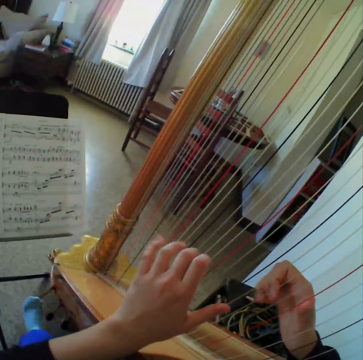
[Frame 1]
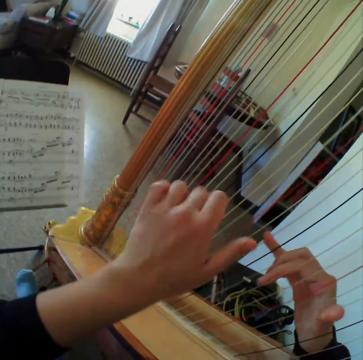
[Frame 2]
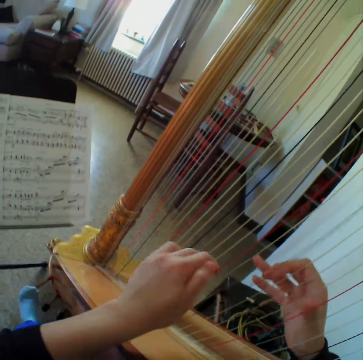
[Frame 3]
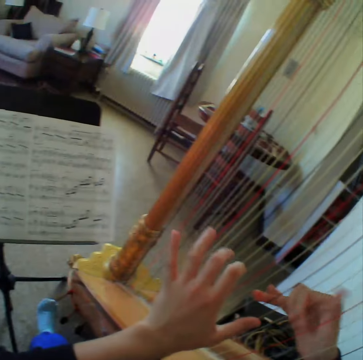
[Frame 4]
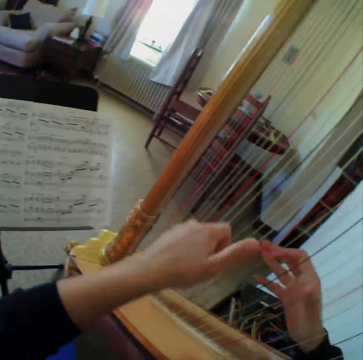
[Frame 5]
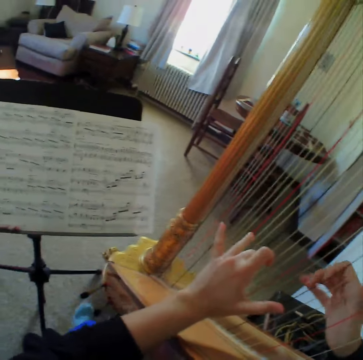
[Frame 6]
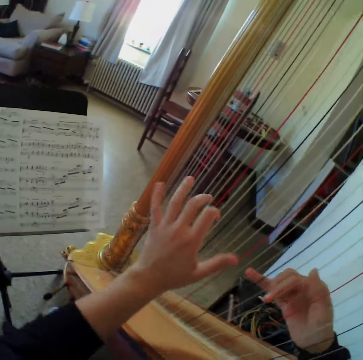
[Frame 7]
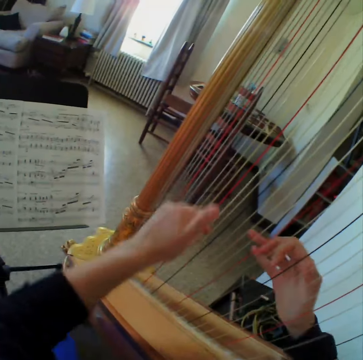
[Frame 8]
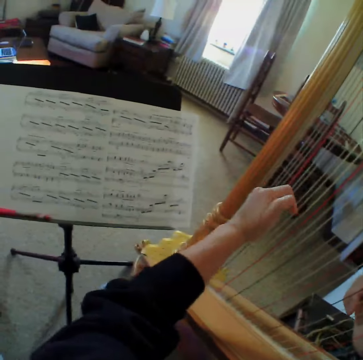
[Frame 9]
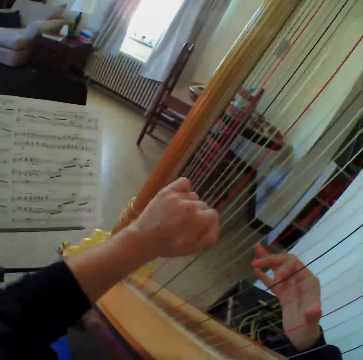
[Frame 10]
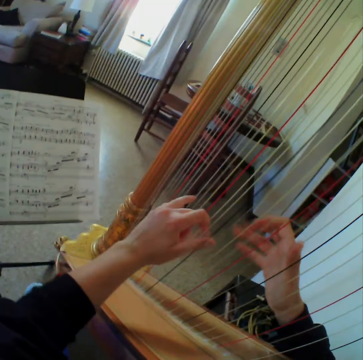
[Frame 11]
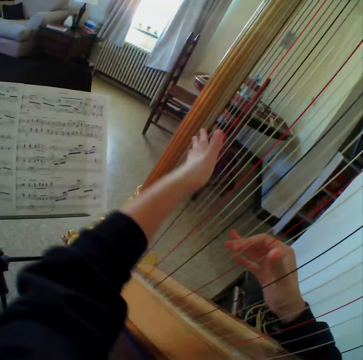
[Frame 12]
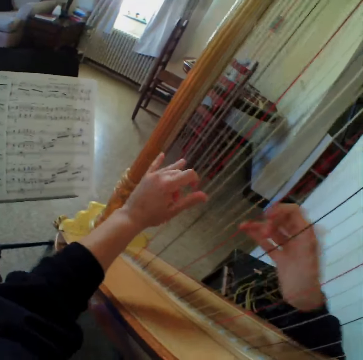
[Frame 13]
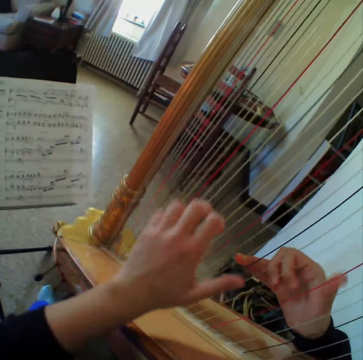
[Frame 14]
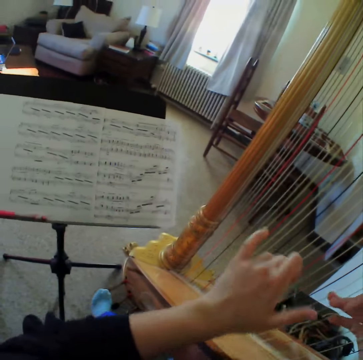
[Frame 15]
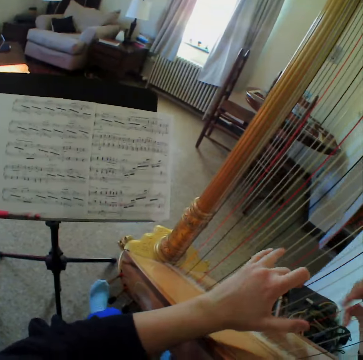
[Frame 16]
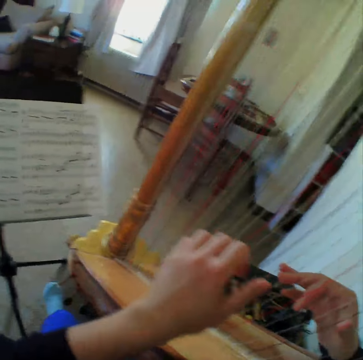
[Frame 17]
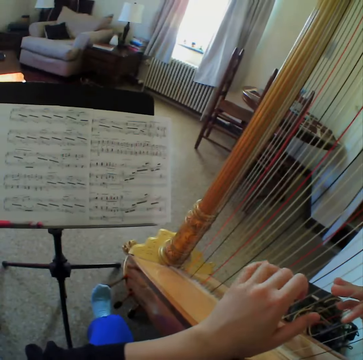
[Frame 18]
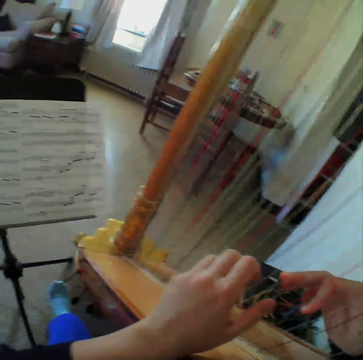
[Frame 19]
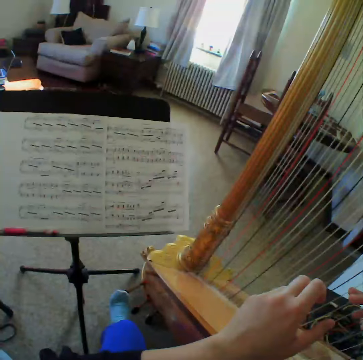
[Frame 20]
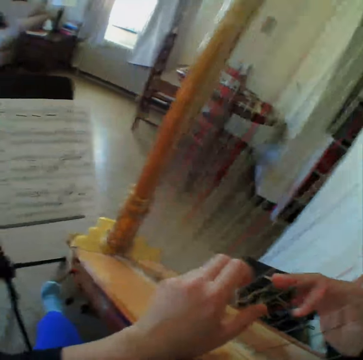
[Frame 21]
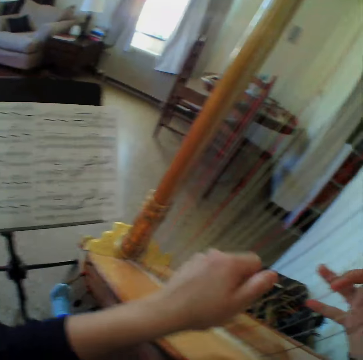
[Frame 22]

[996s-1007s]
The camera wearer reads the music paper.

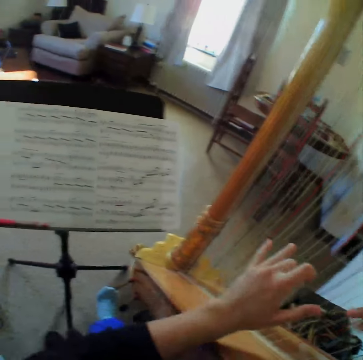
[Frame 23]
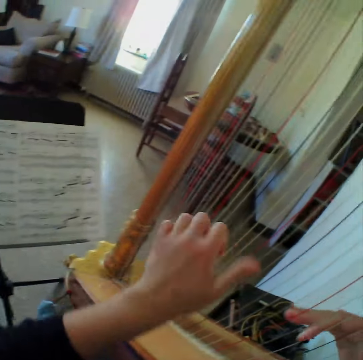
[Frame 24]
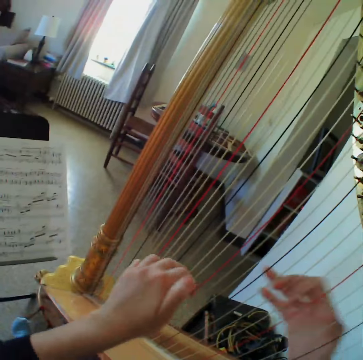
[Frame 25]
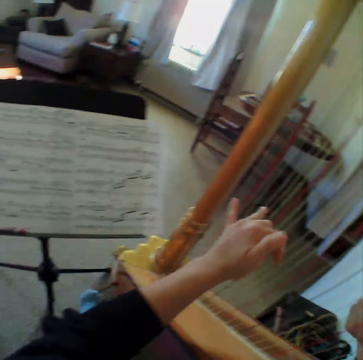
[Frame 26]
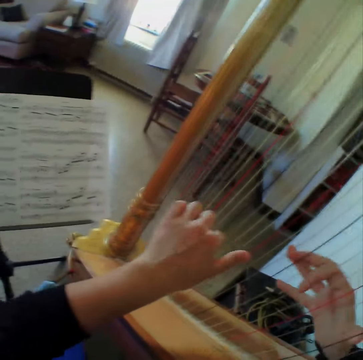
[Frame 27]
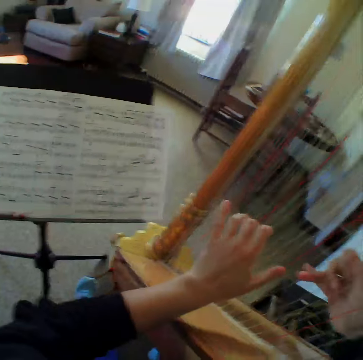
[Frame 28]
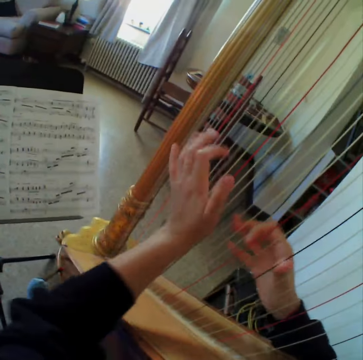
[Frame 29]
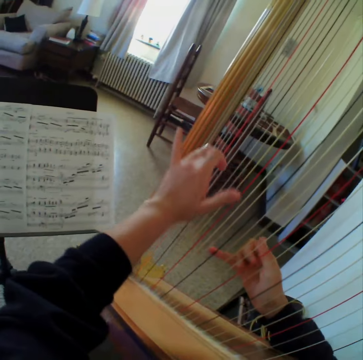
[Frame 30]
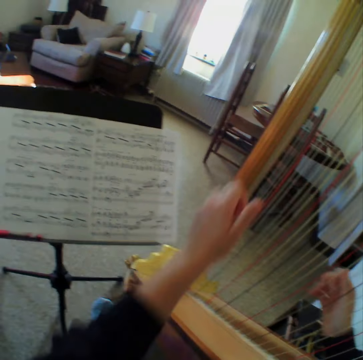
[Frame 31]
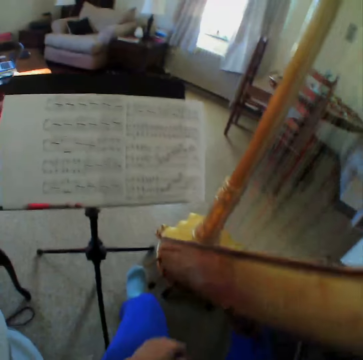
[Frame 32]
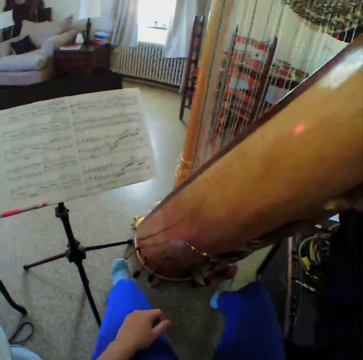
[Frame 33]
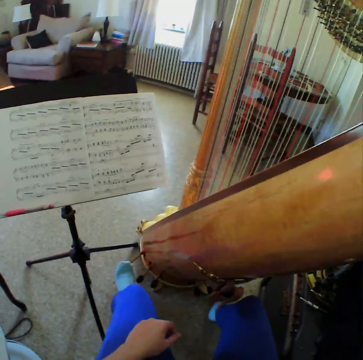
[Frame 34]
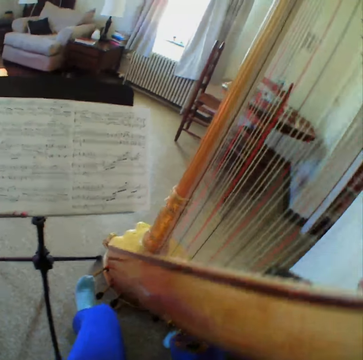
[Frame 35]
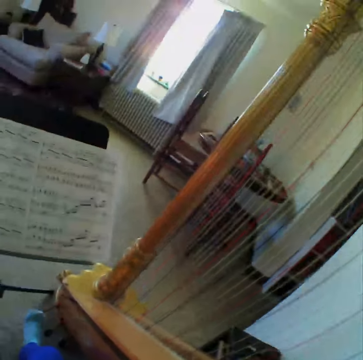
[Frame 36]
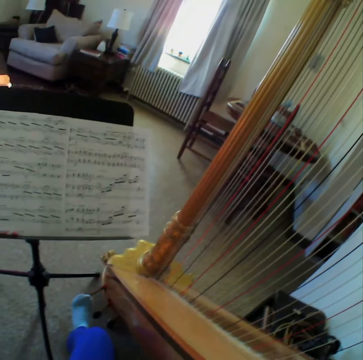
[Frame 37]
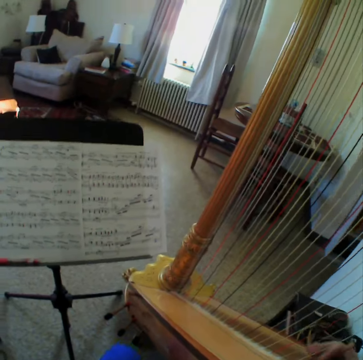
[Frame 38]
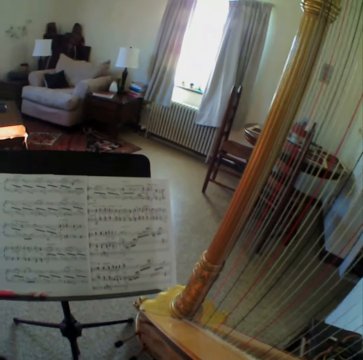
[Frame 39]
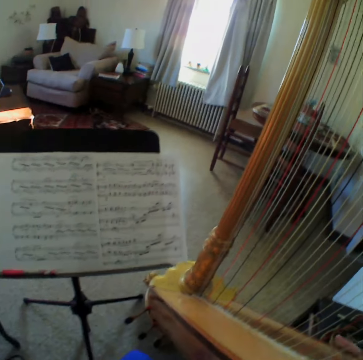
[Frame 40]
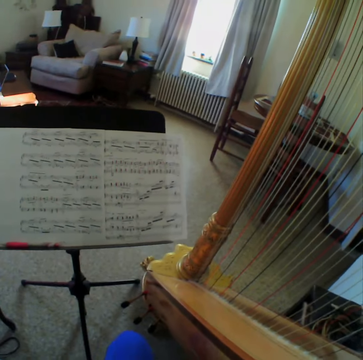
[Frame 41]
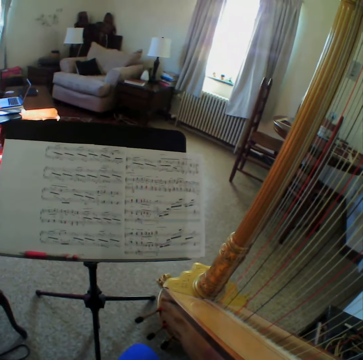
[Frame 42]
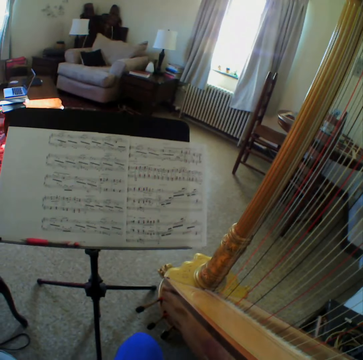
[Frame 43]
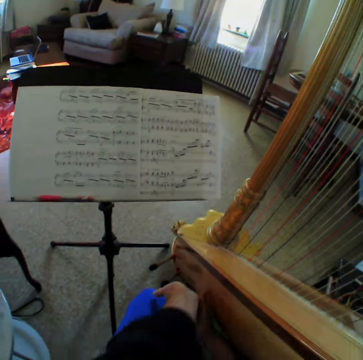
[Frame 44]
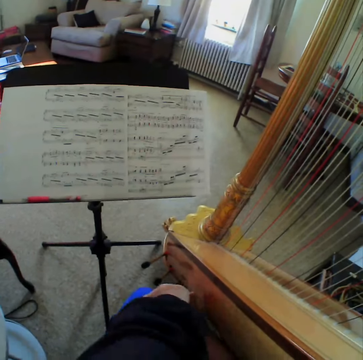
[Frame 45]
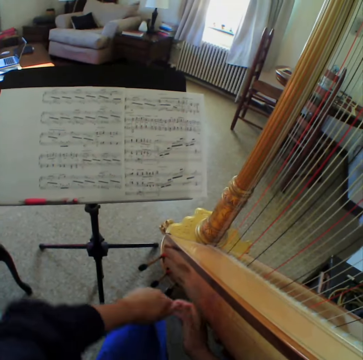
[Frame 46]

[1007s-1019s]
The camera wearer plays the guitar. They read the music paper. They play the guitar. They read the music paper. They stop to play the harp. They read the music paper.

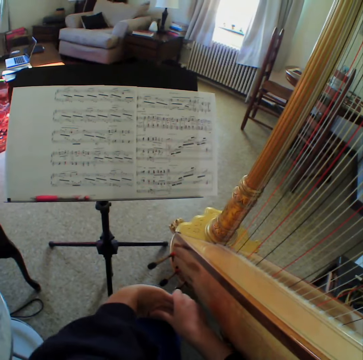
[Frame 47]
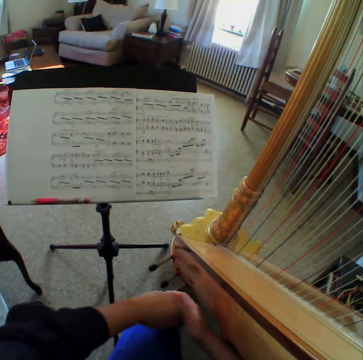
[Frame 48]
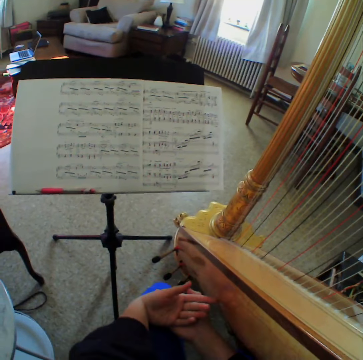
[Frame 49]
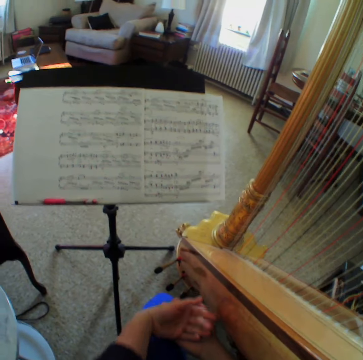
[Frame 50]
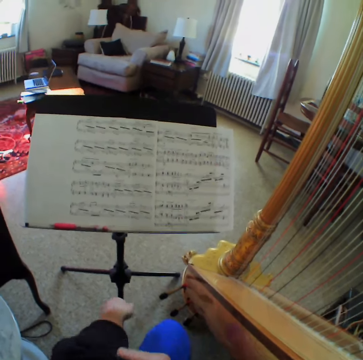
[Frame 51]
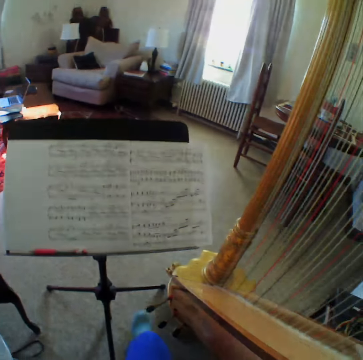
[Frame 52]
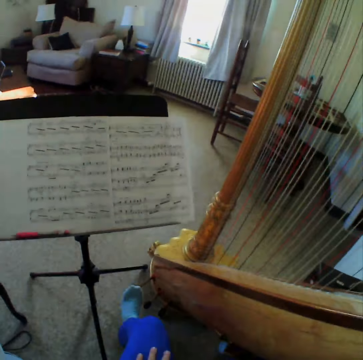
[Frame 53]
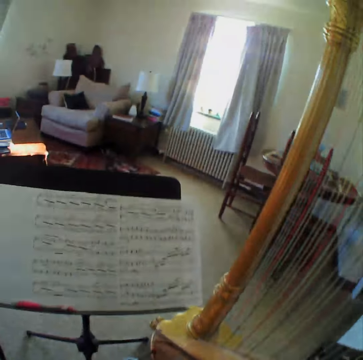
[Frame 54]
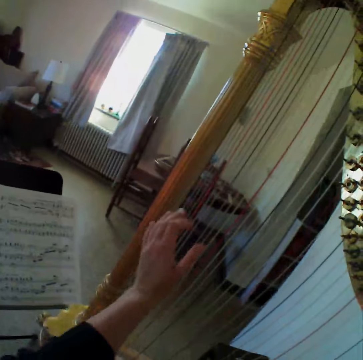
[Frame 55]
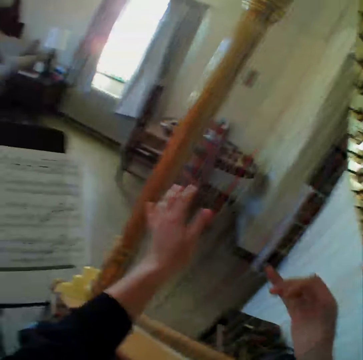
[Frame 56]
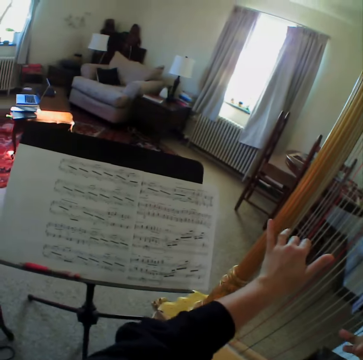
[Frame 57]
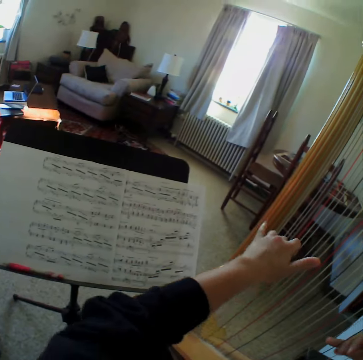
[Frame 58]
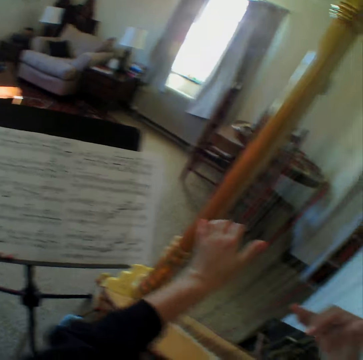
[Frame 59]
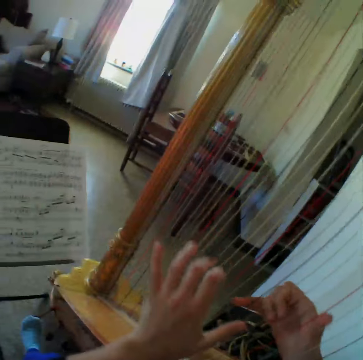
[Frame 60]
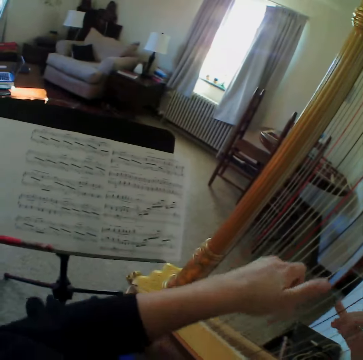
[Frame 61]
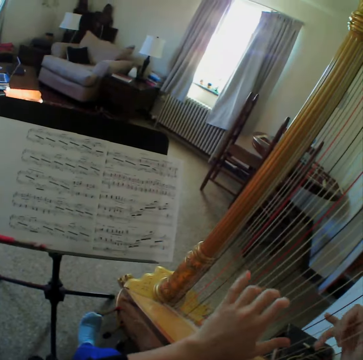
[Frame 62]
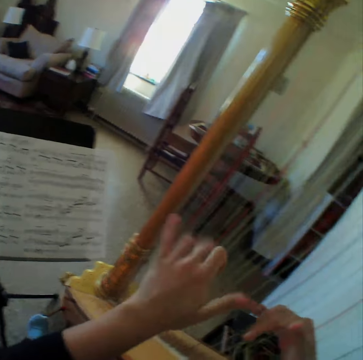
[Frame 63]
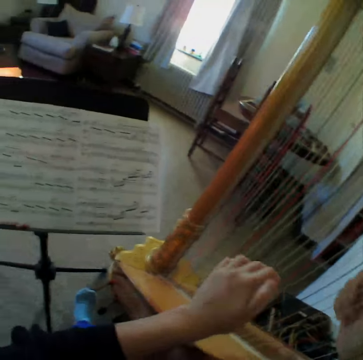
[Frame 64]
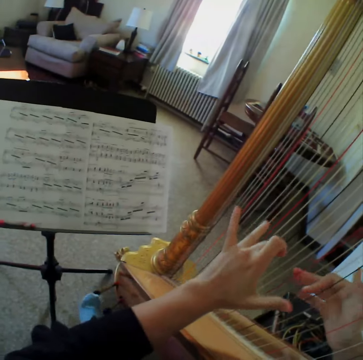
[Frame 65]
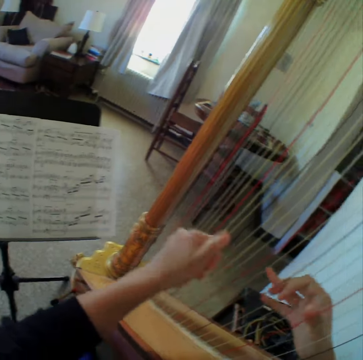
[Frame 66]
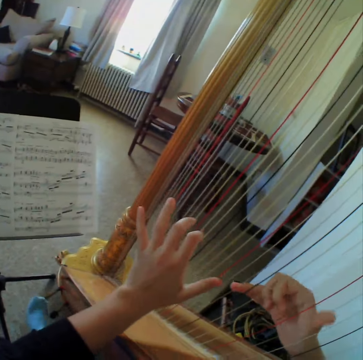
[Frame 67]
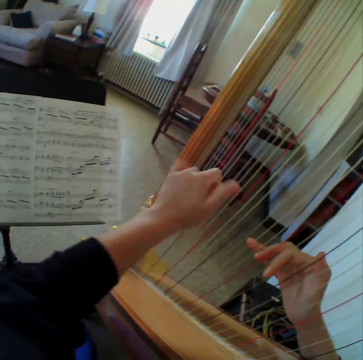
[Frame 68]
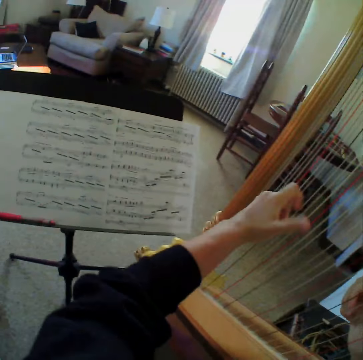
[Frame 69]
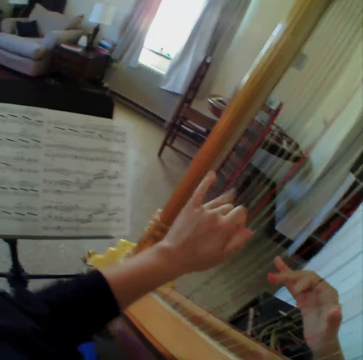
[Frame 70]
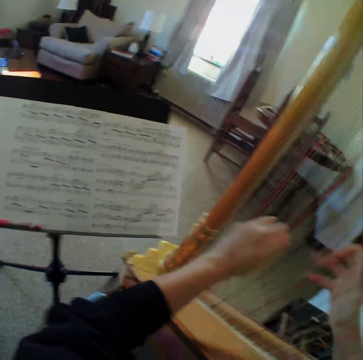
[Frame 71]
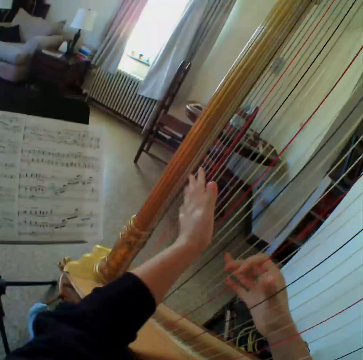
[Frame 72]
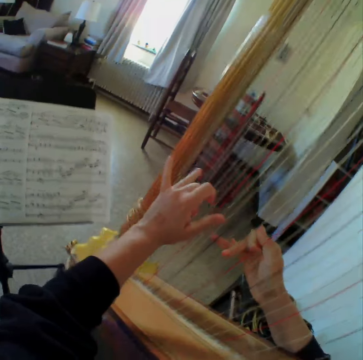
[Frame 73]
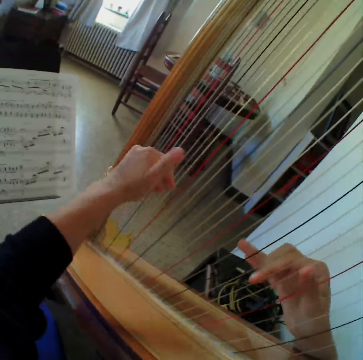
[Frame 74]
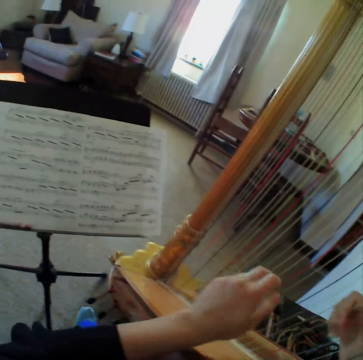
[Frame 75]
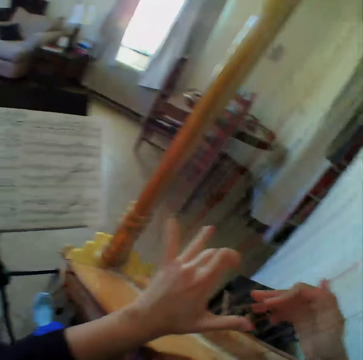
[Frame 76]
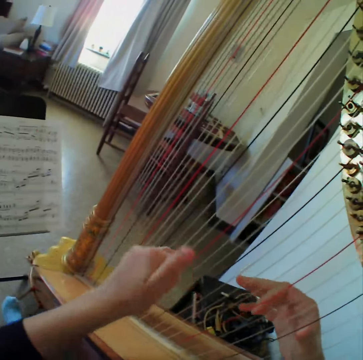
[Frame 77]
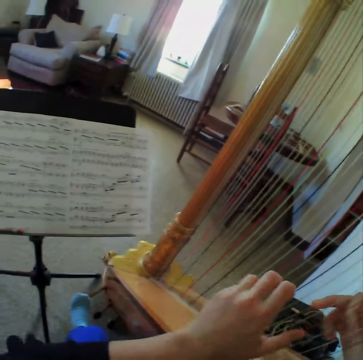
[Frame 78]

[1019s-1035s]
The camera wearer moves the hands. They read the music paper. They start to play the harp again. They read the music paper. They play the guitar.
